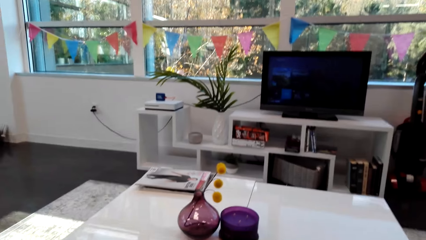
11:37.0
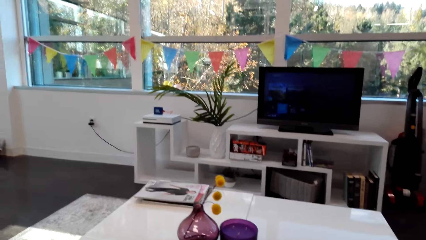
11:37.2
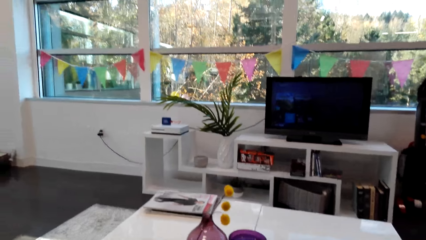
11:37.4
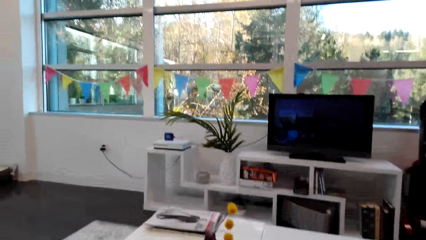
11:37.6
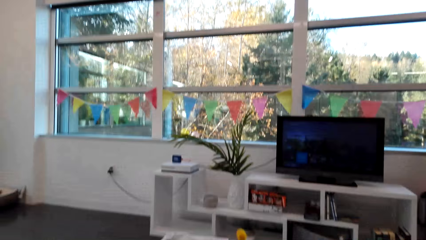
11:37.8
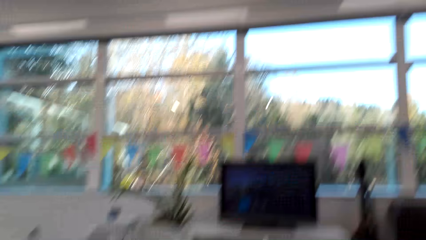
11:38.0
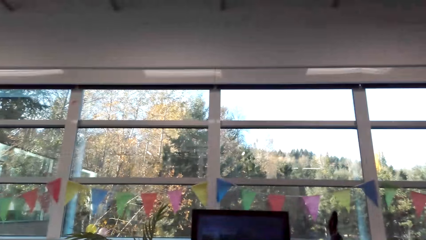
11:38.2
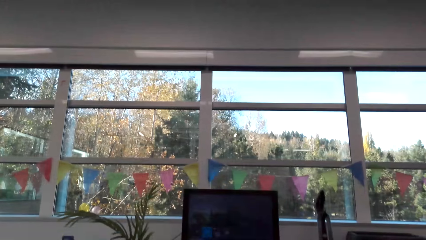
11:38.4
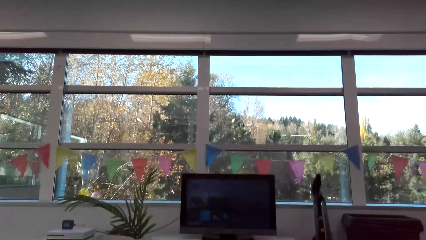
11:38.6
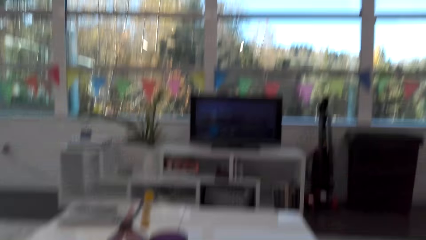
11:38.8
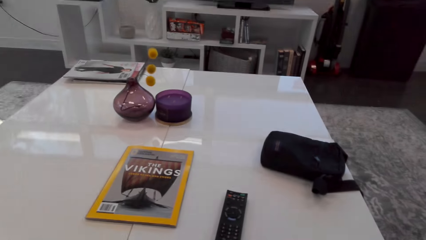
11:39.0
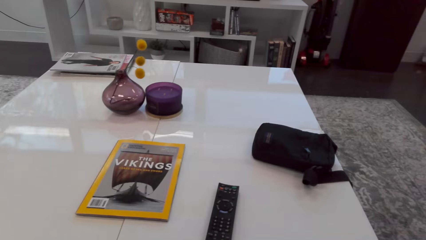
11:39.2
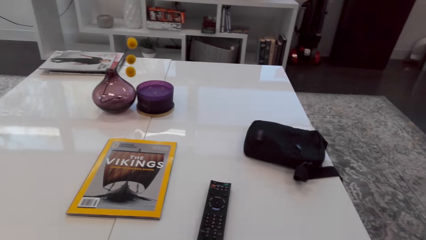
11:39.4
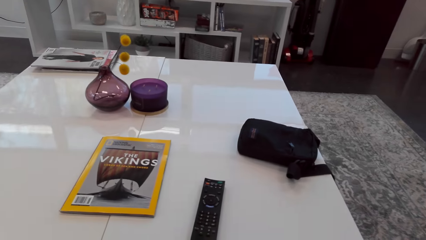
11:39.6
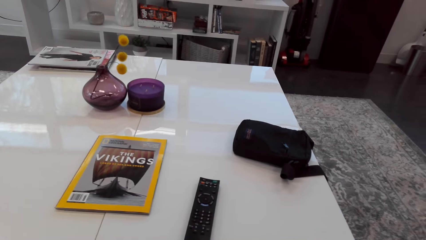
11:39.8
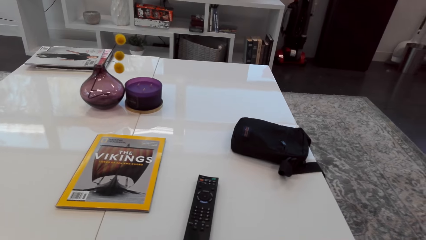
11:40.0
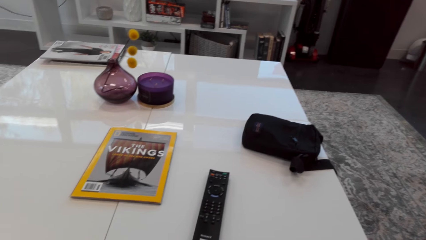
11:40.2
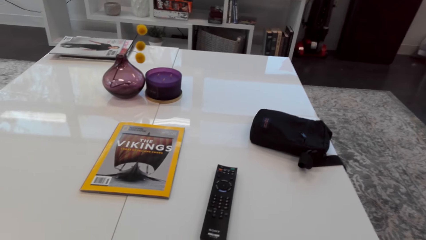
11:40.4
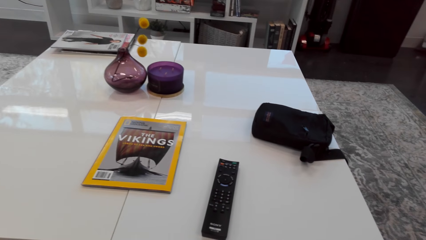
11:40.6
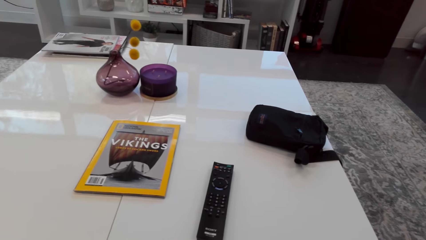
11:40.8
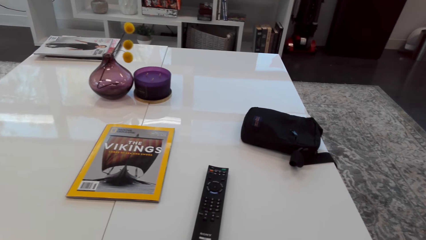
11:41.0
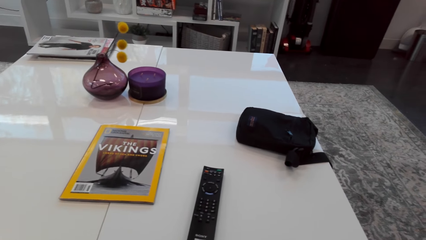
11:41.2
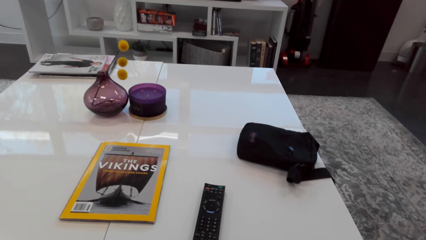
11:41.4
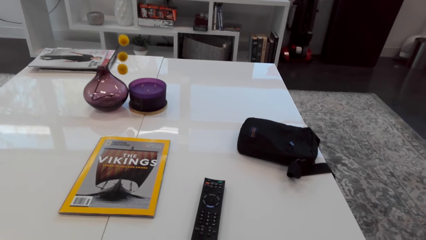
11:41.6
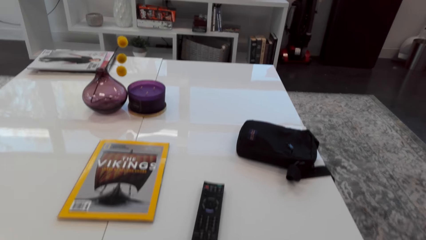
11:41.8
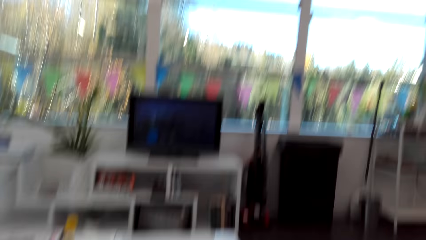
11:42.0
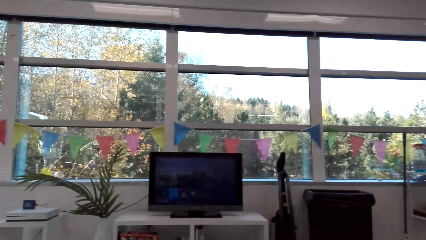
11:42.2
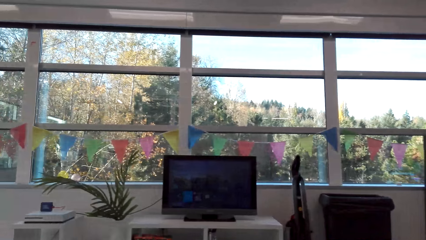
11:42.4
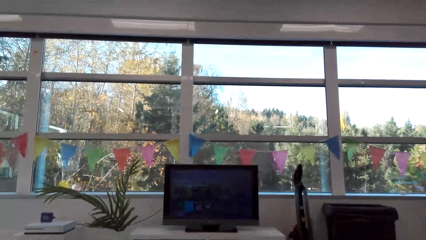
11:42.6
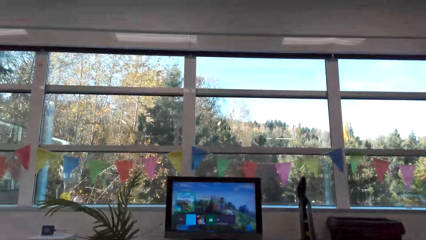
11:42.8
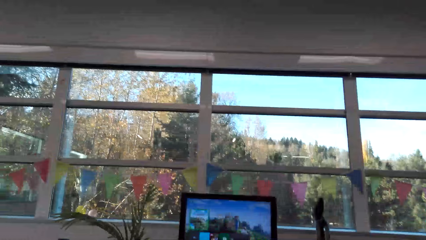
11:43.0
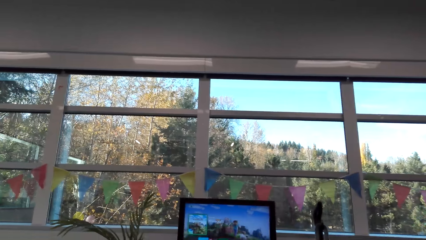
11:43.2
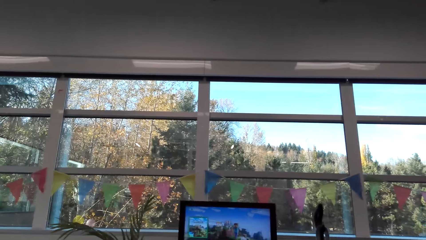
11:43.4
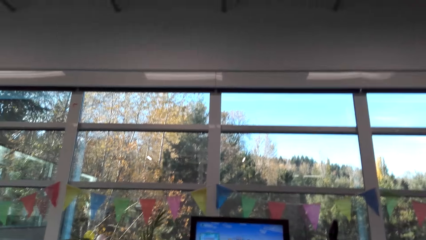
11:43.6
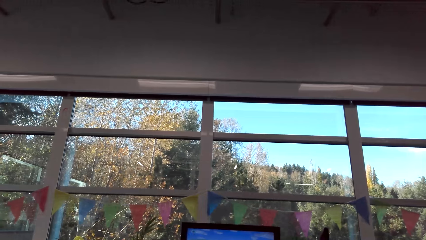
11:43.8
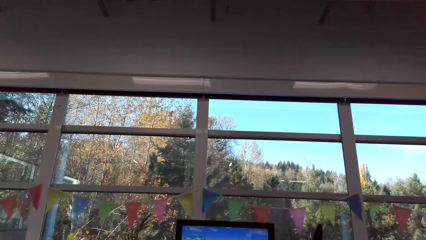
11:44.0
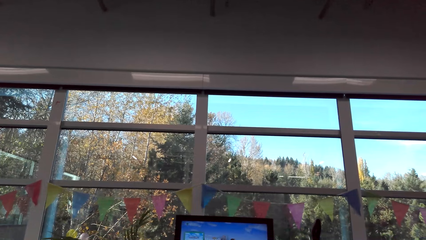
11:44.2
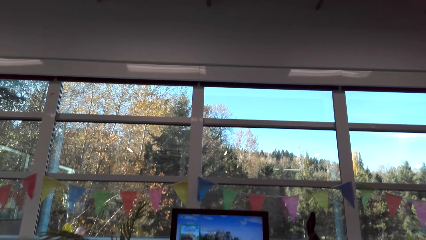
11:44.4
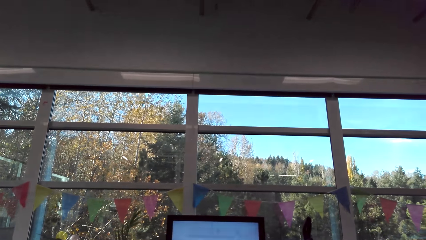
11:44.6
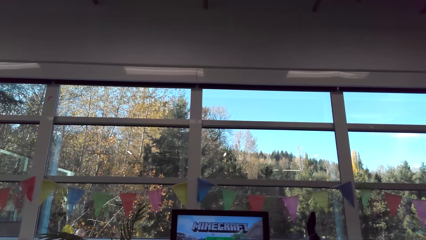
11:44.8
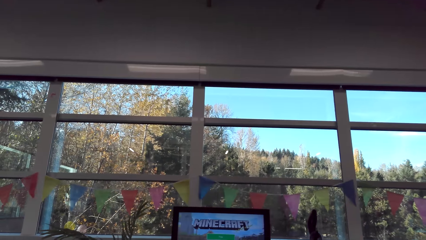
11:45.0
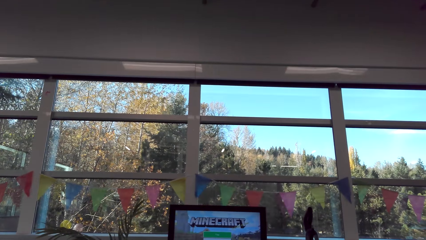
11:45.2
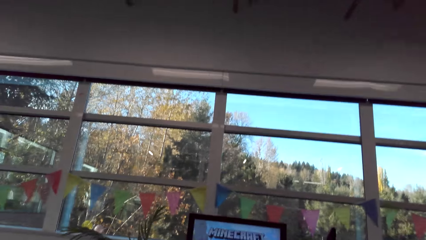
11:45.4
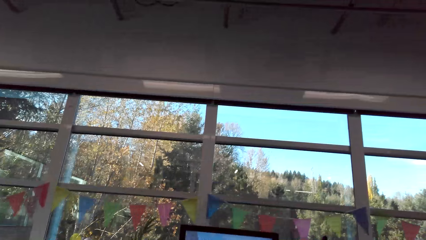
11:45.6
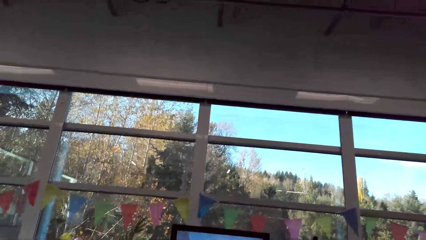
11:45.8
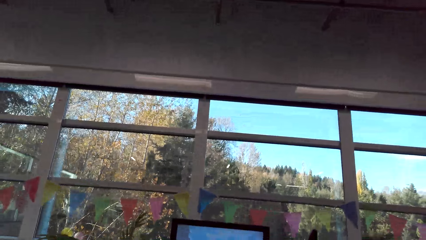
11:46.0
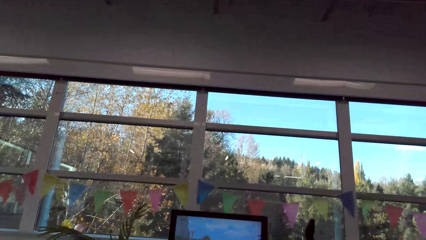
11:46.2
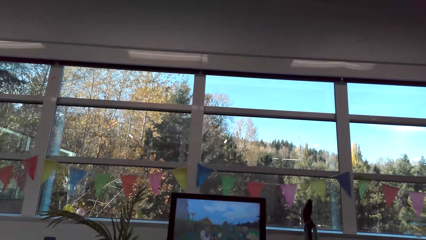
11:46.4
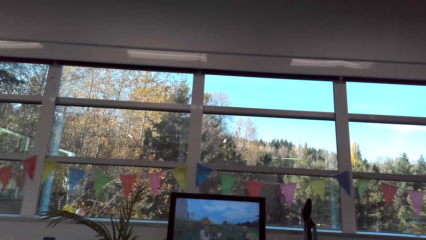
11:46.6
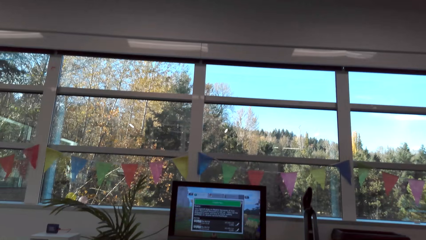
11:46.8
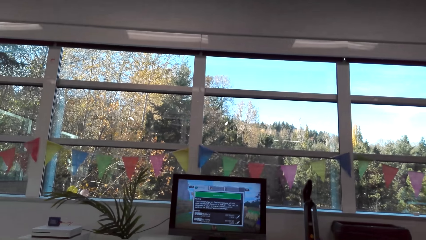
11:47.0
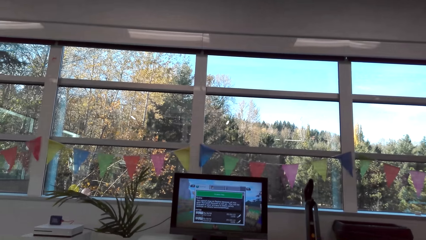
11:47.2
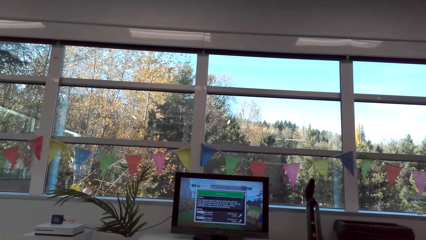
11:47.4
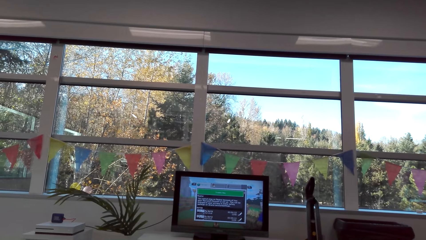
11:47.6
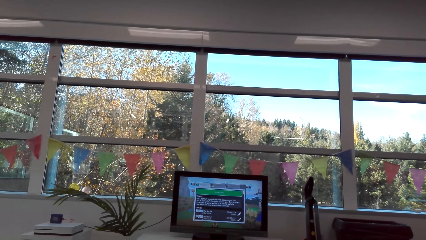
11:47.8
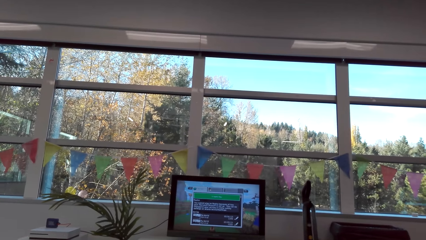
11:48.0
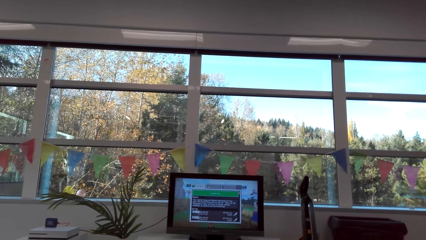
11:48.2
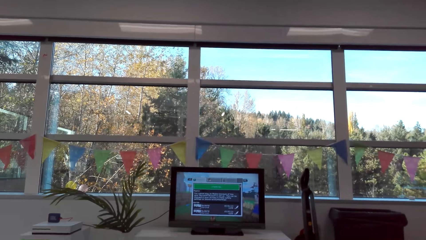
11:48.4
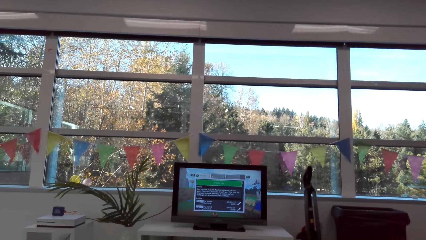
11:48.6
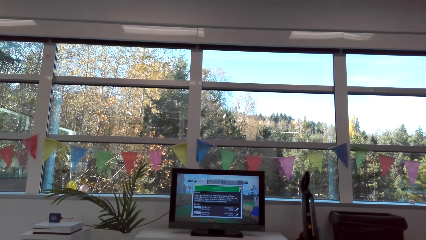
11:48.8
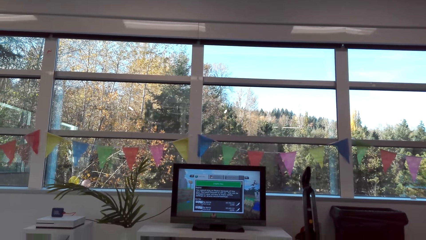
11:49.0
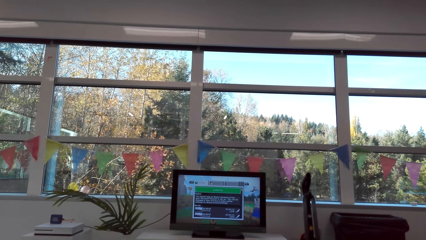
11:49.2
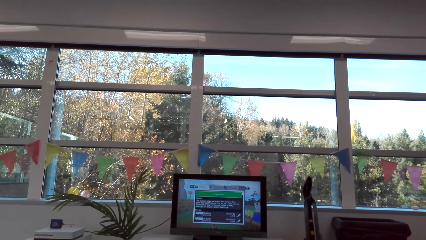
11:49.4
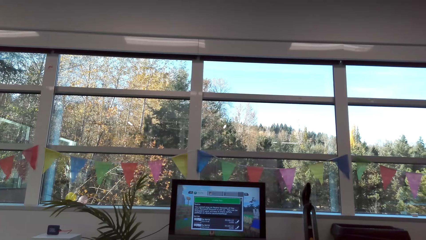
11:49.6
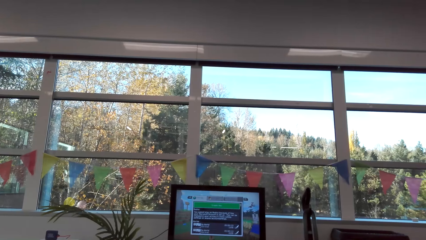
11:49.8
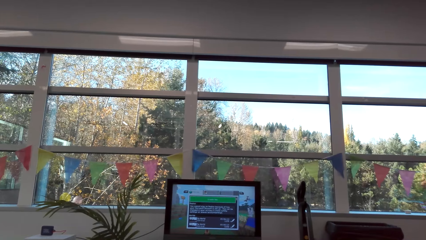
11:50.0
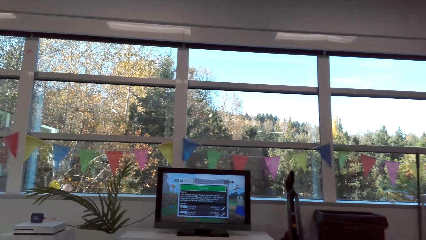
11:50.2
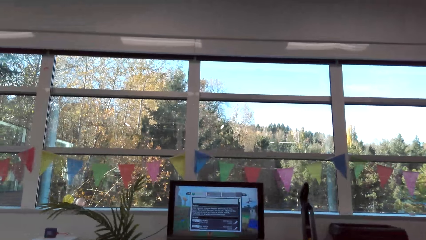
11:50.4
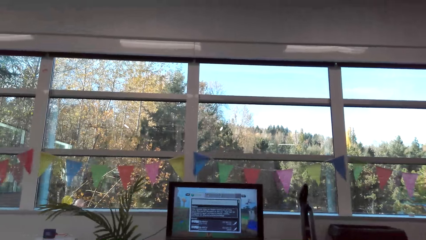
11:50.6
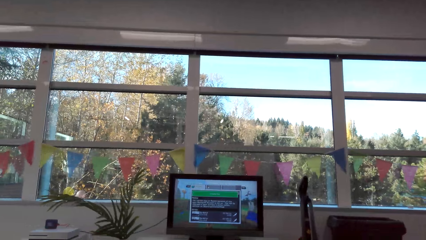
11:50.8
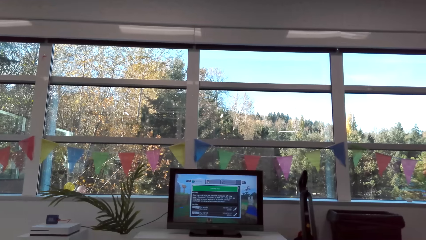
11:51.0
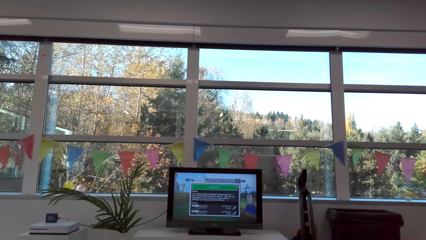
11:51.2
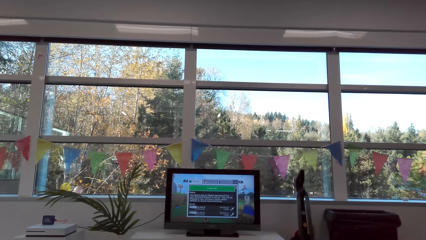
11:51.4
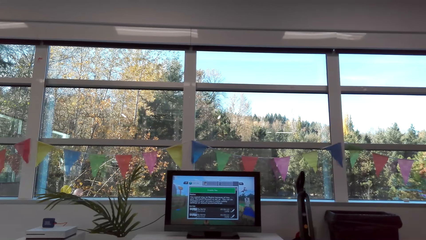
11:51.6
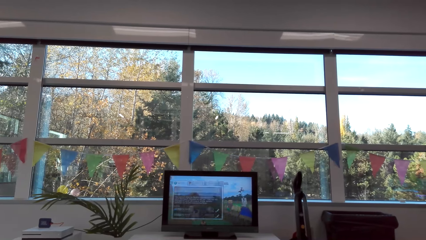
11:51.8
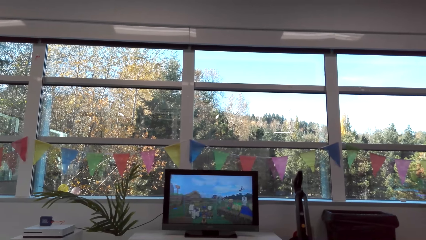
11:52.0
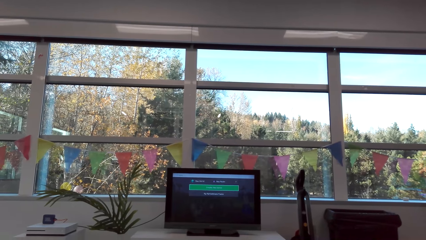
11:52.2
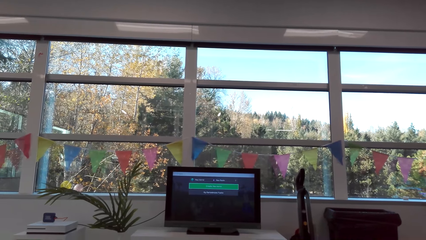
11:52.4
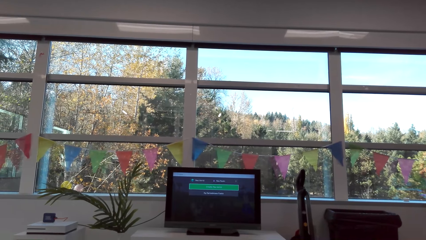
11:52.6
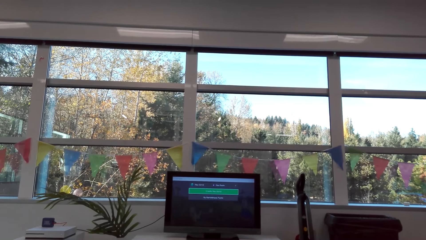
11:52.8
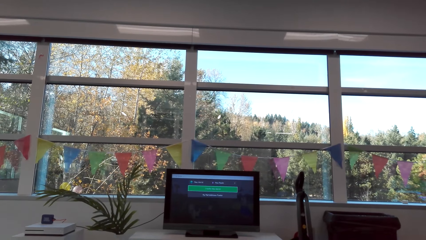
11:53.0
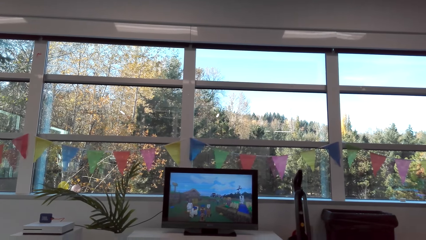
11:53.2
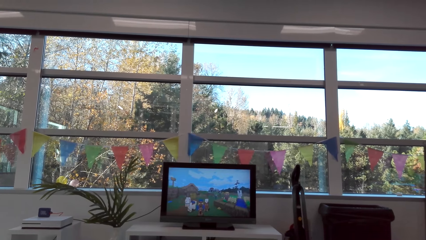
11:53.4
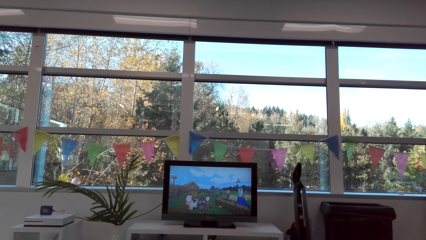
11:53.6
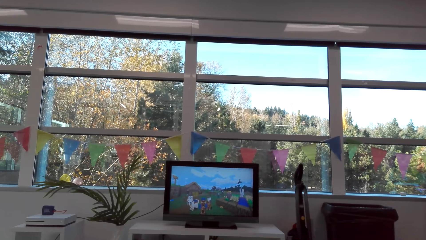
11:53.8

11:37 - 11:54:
The camera wearer looks at the TV. They operate the computer monitor. They play the video game.
